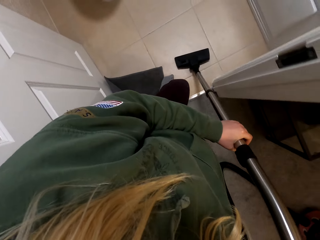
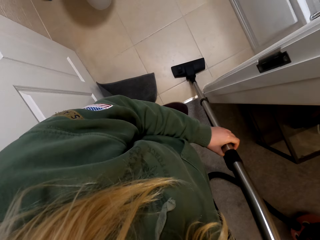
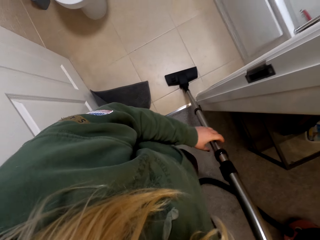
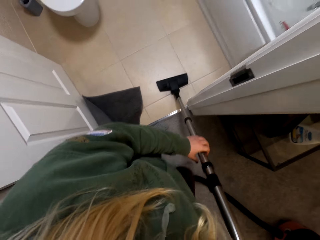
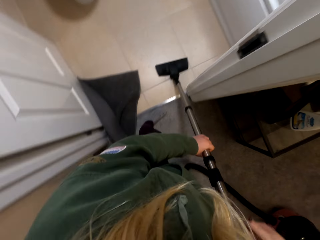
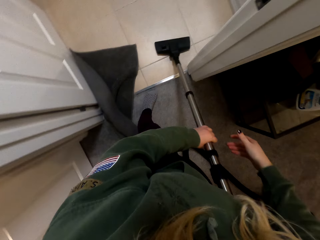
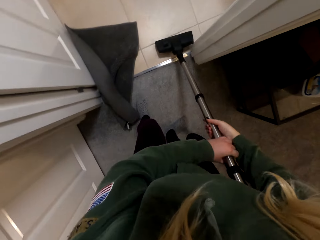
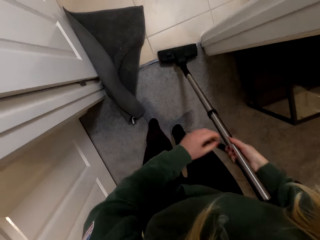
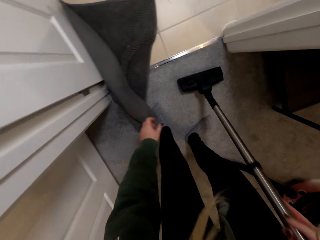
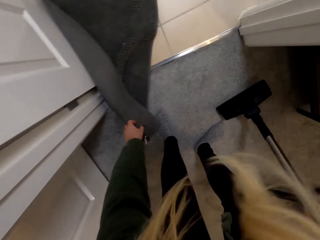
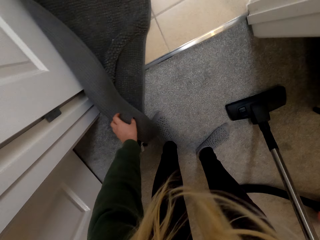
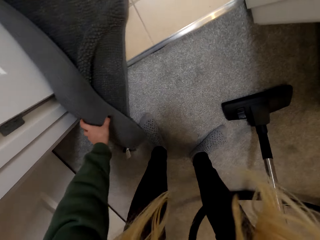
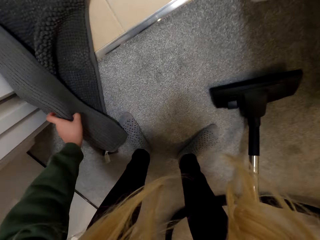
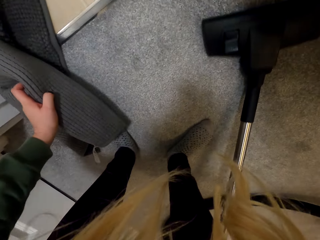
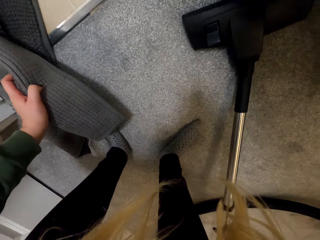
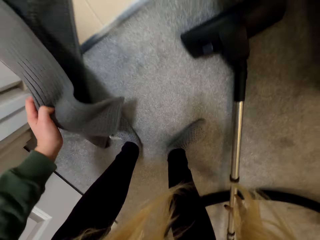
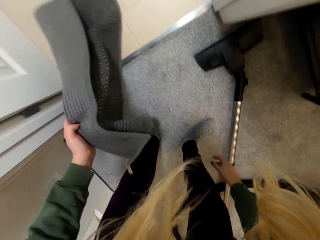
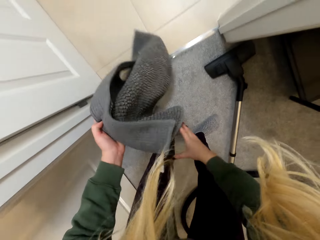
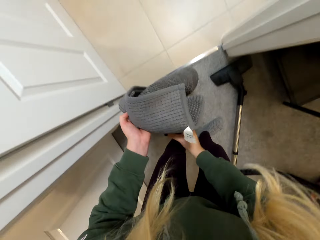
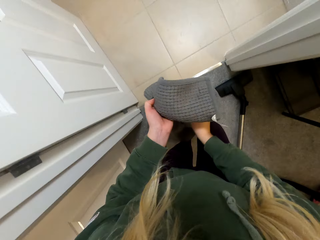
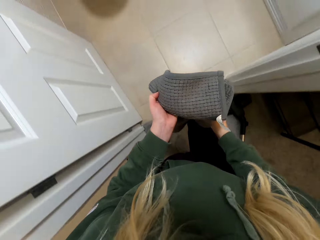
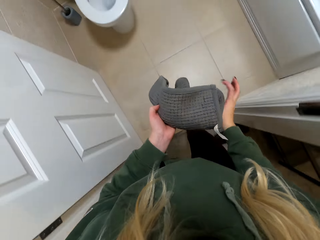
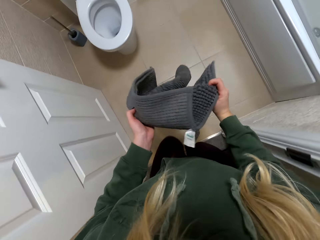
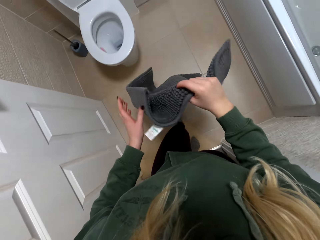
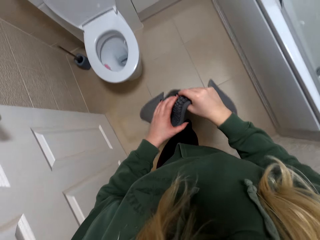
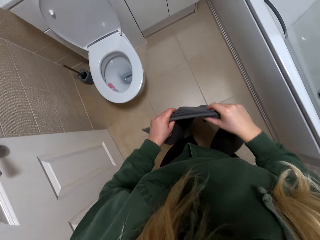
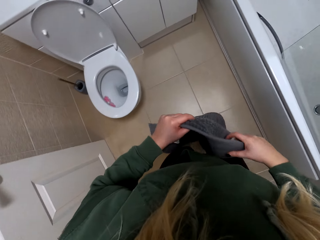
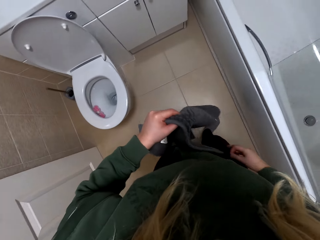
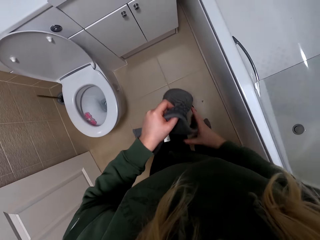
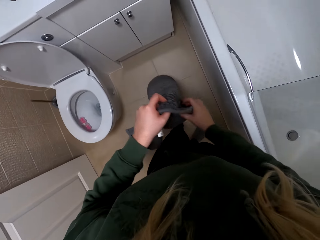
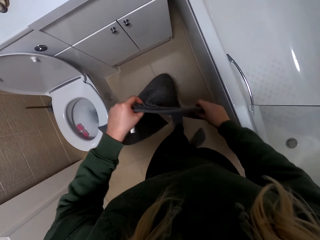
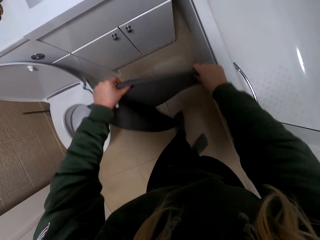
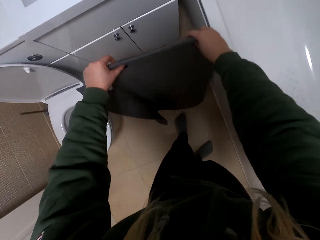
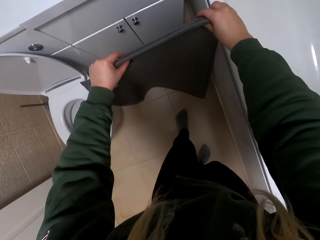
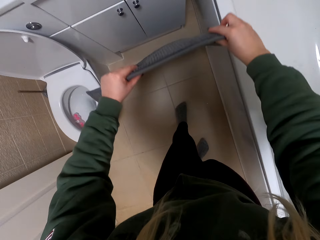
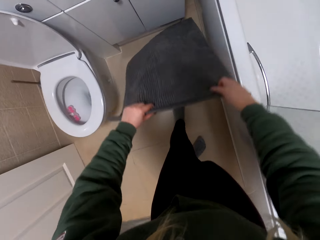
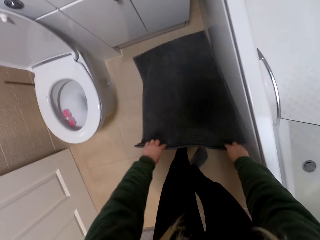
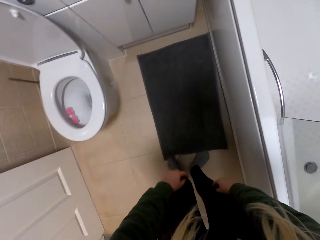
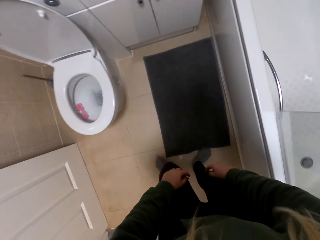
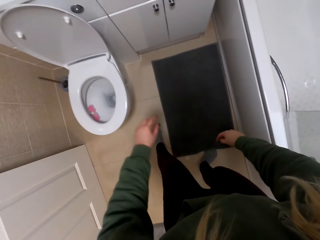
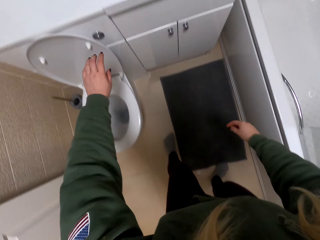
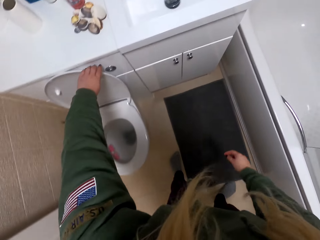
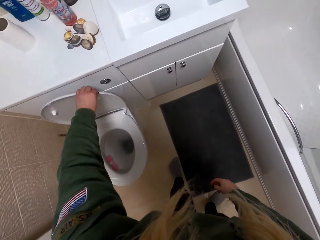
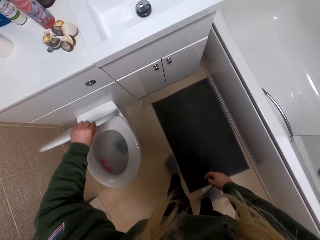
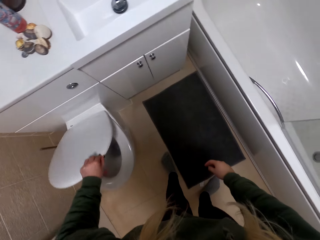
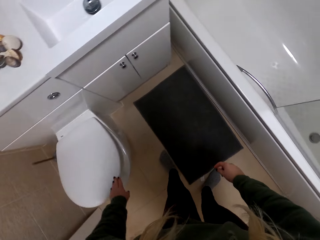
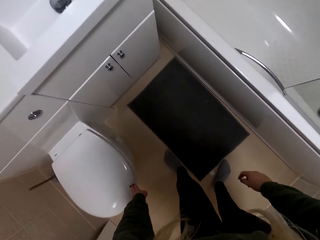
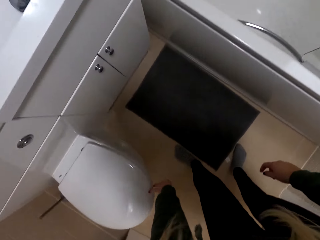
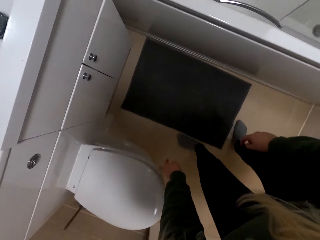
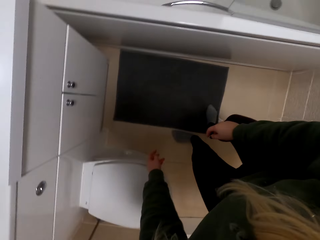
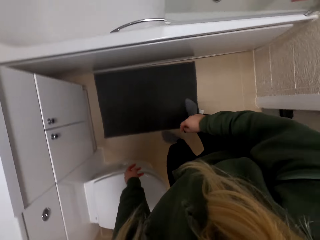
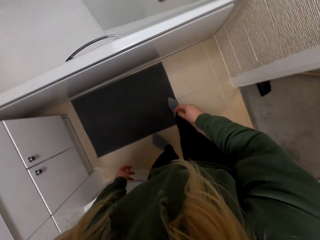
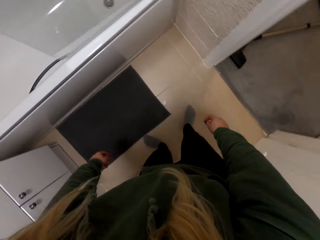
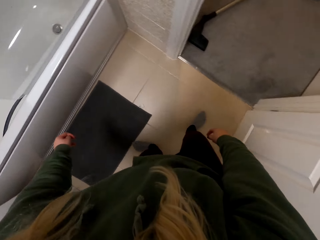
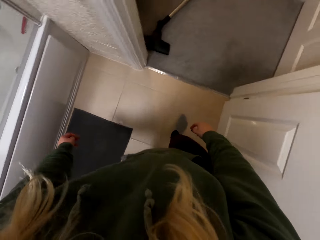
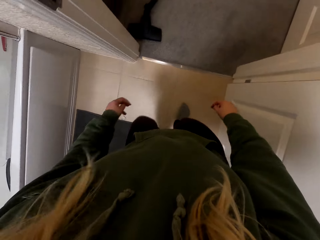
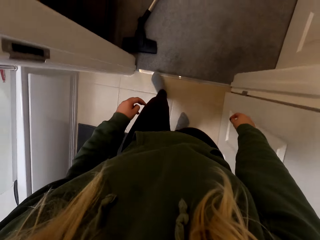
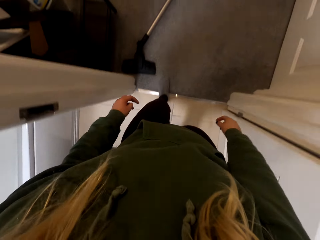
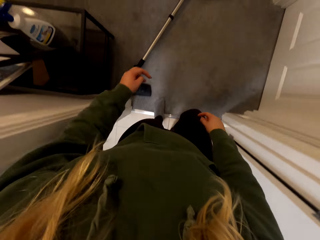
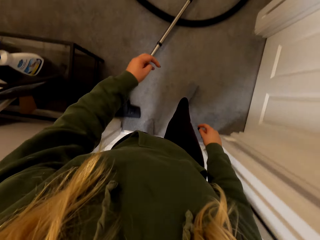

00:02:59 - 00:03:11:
The camera wearer picks up a carpet. They put the carpet on the floor. They close a toilet's lid.

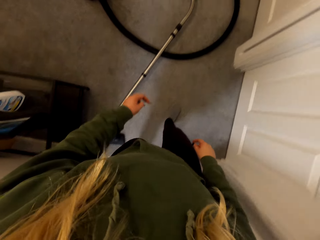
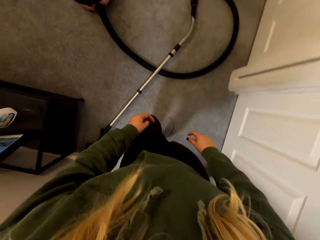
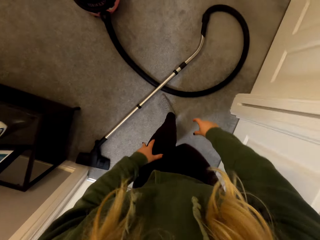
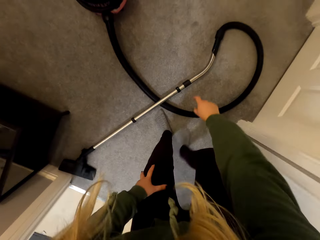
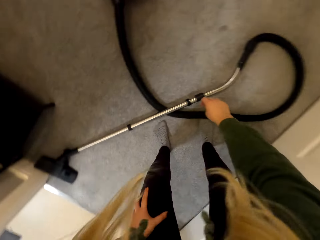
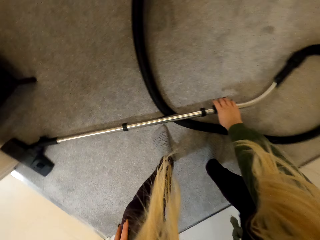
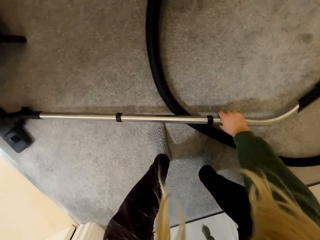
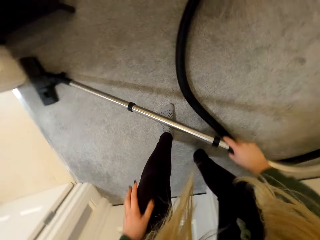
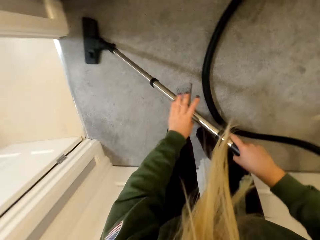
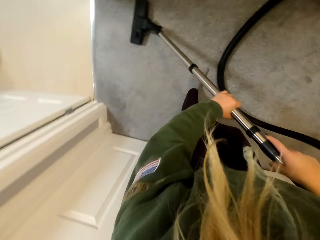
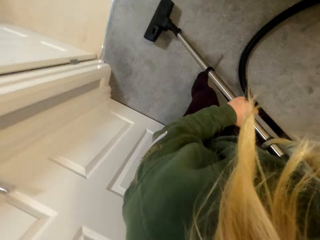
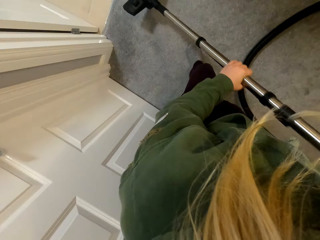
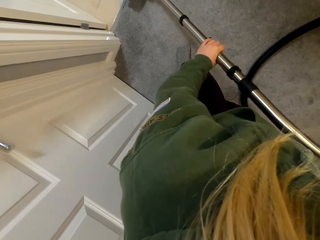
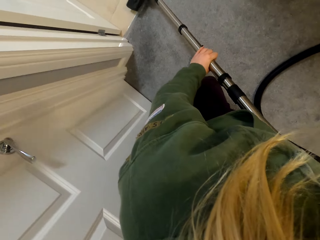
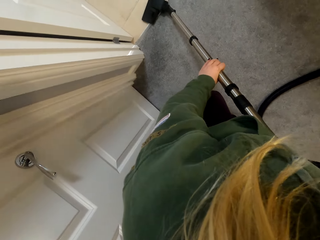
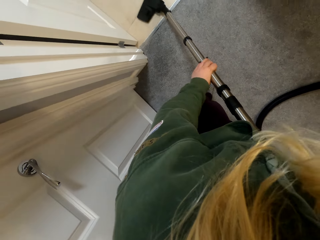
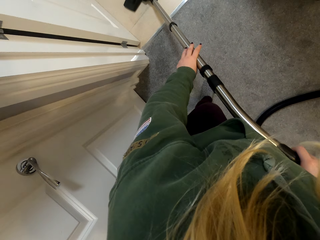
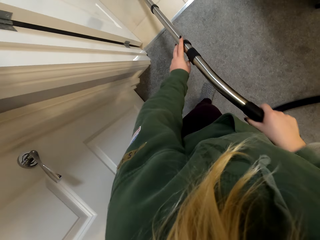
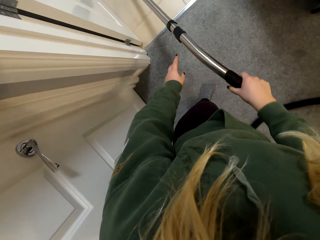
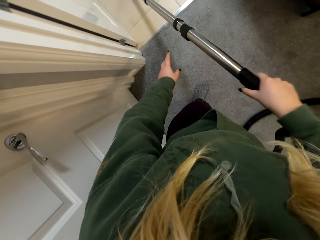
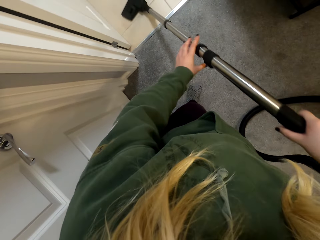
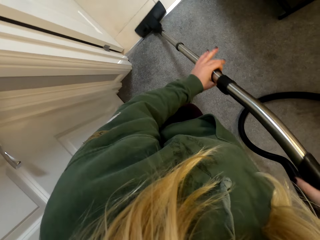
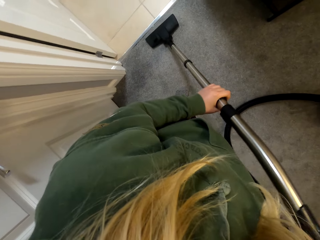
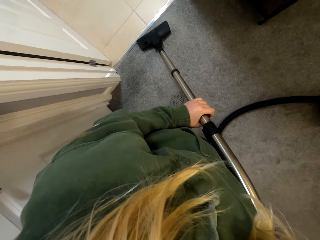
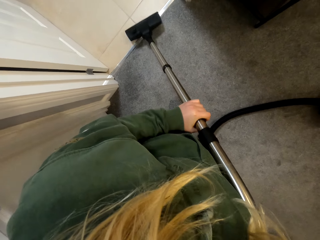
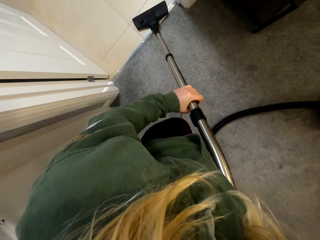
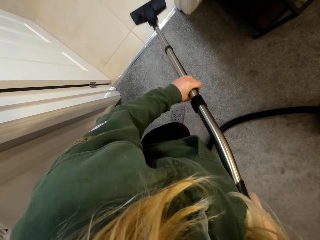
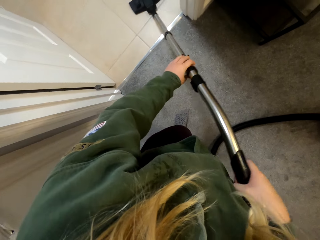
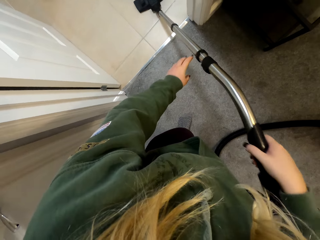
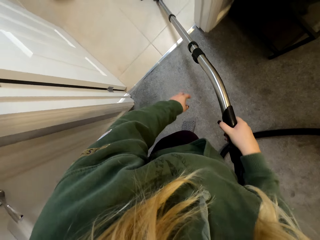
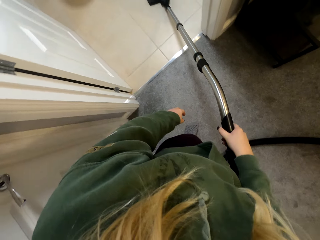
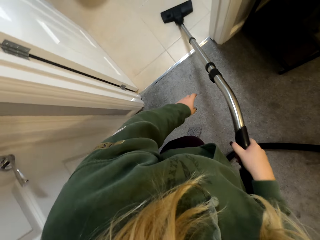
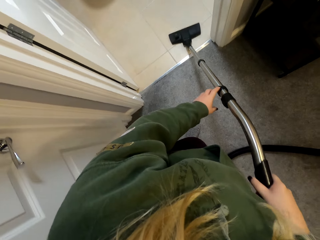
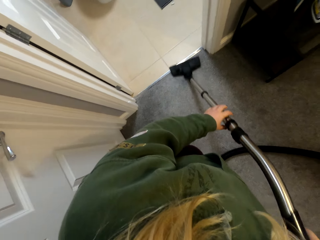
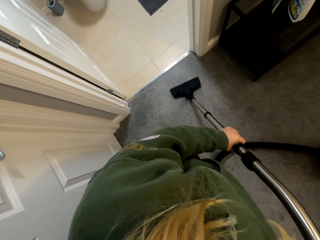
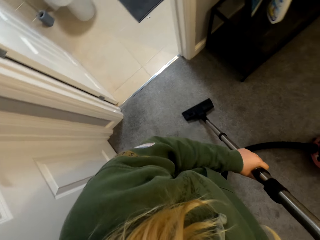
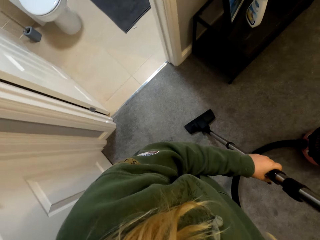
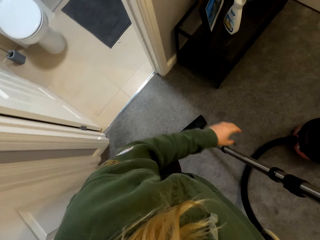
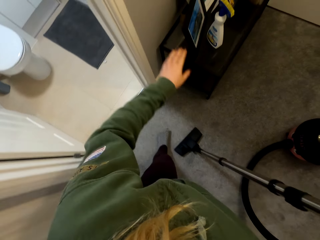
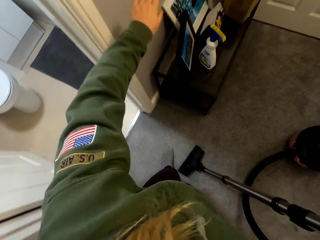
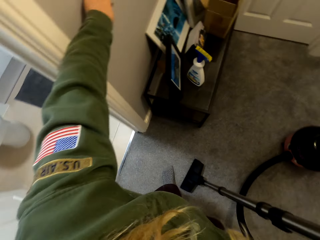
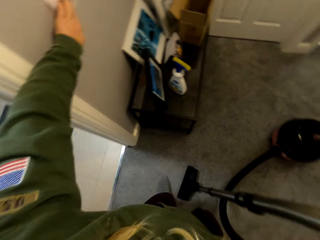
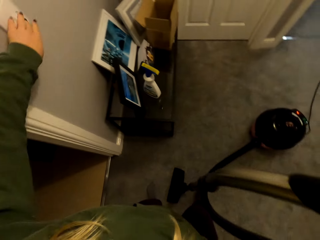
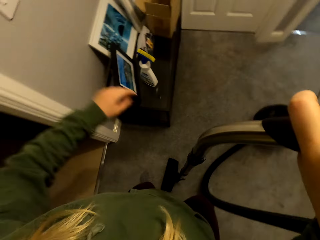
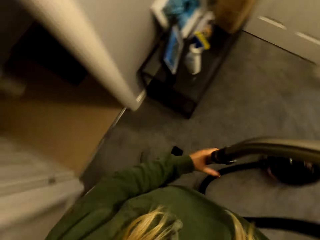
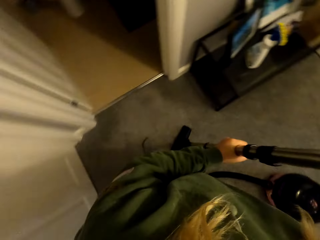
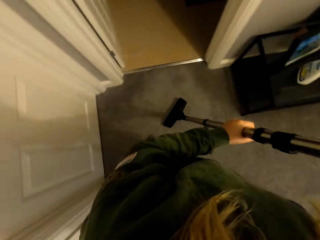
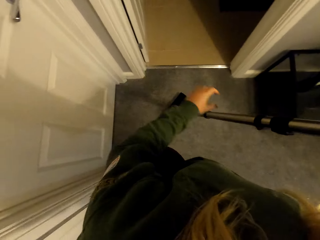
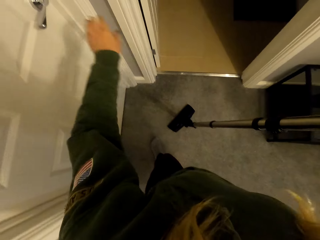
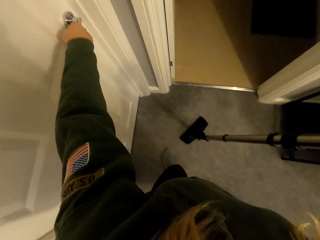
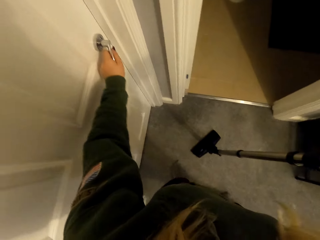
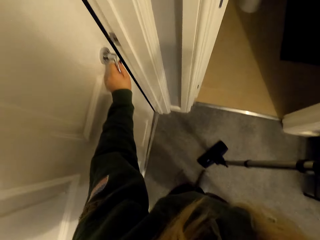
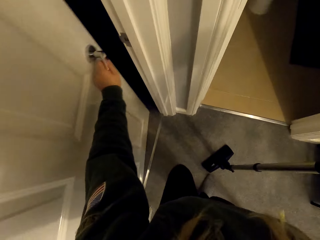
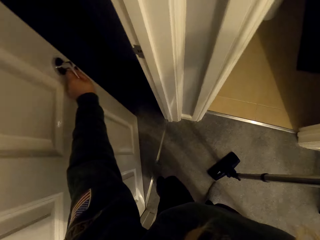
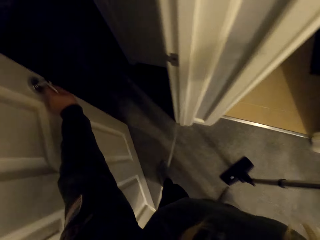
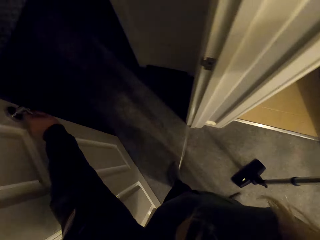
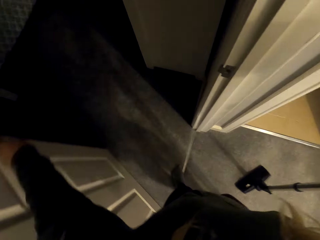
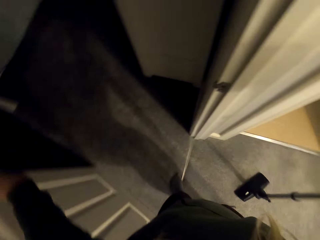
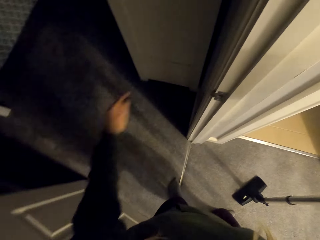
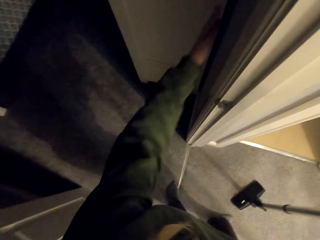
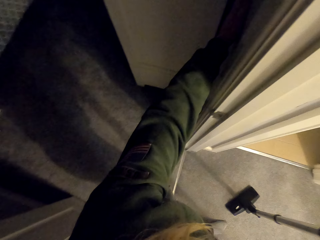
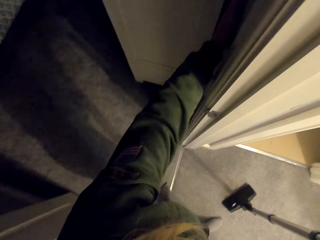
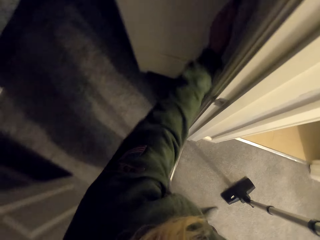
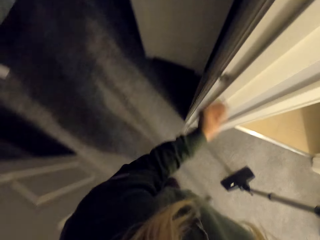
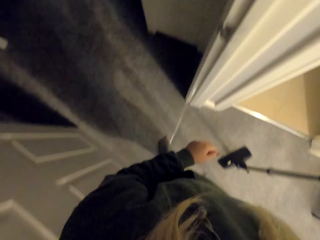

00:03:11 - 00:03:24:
The camera wearer picks up a vacuum cleaner hose. They continue using a vacuum cleaner to clean the floor. They clean the floor with the vacuum cleaner. They open a door.
